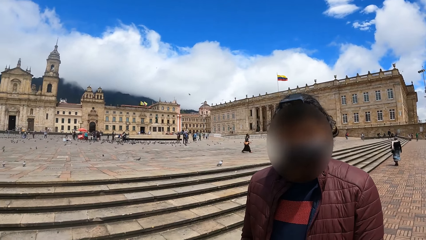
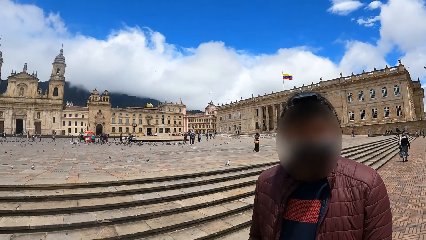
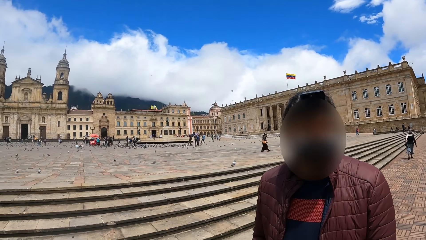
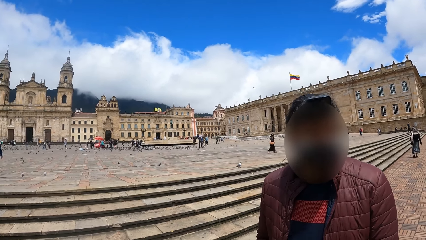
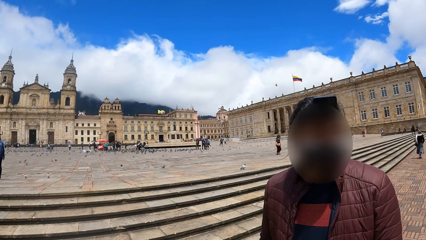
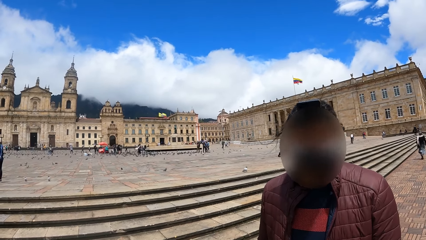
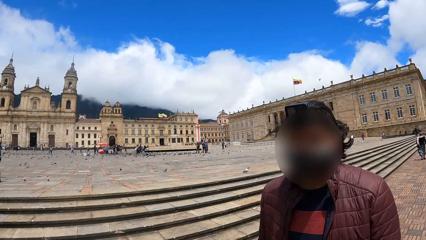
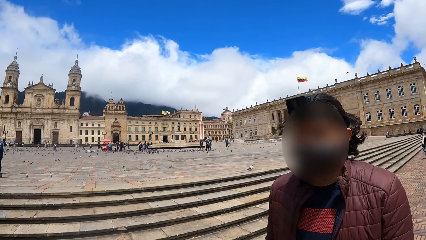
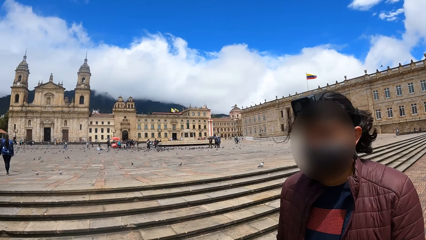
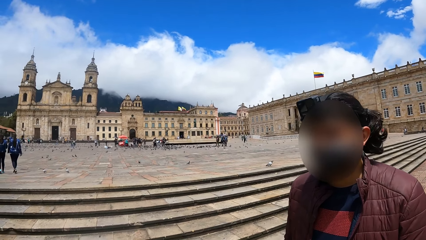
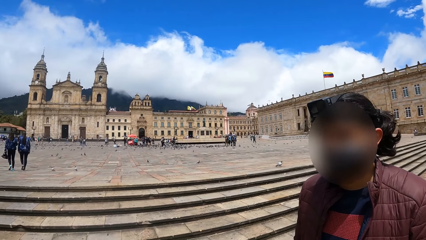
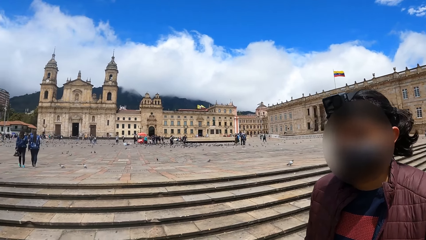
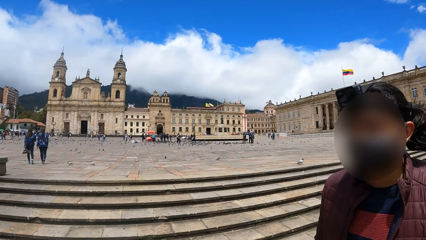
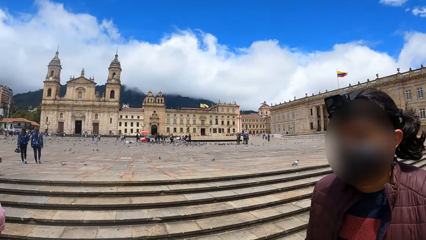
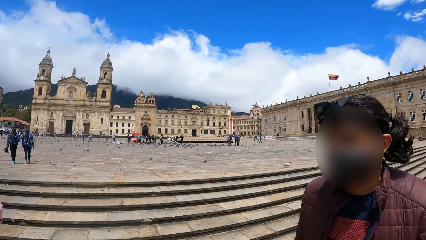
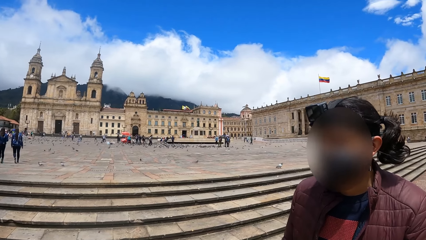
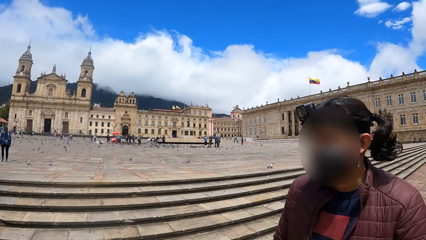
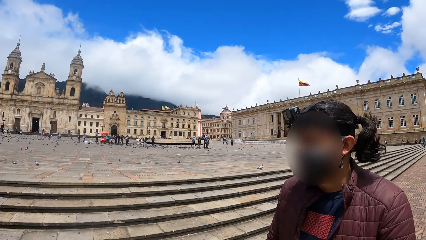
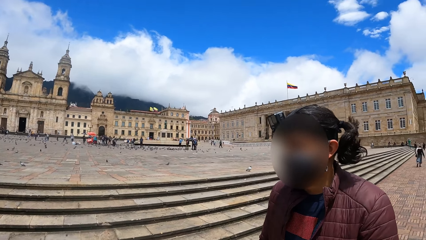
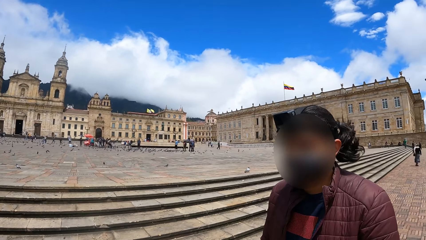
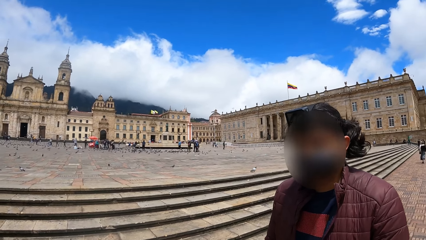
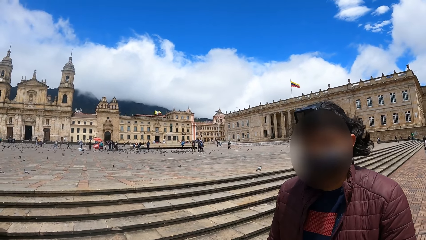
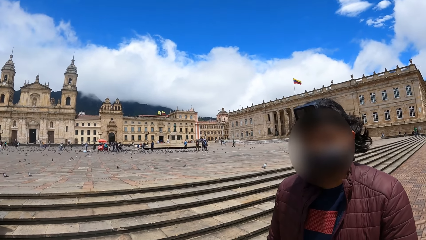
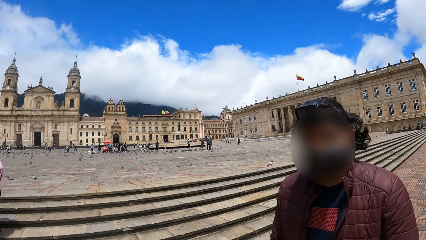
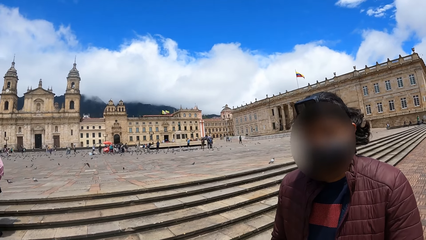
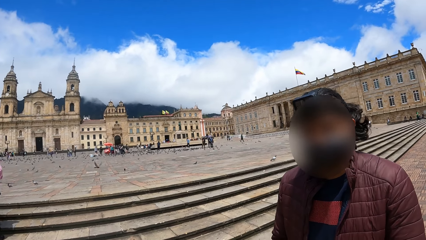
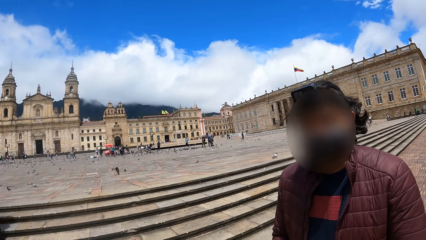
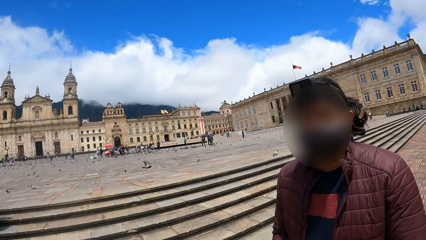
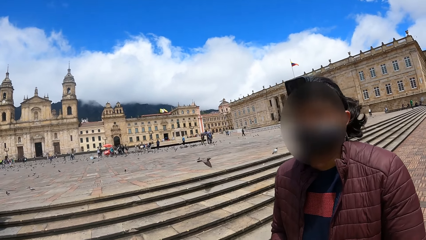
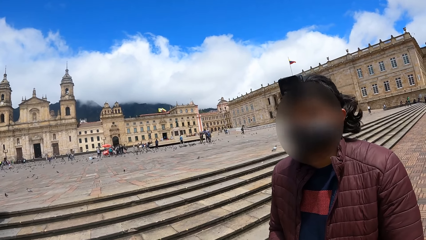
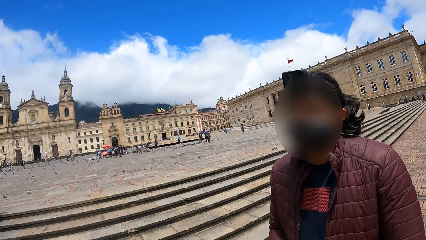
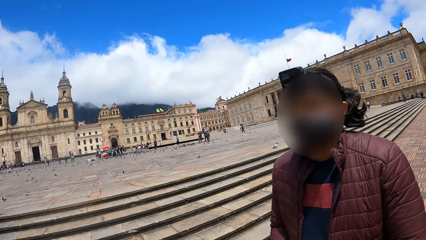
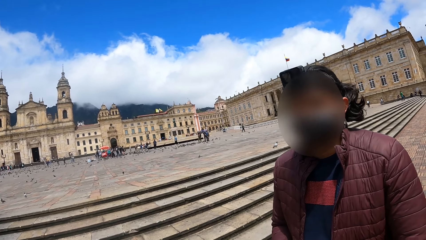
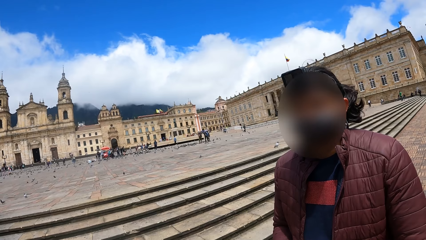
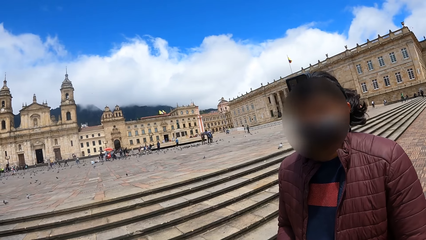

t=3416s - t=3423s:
A person interacts with the camera wearer.

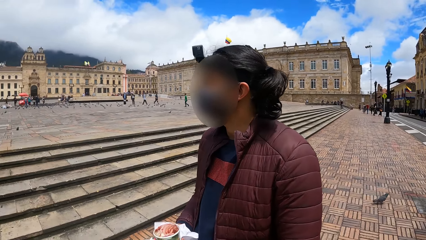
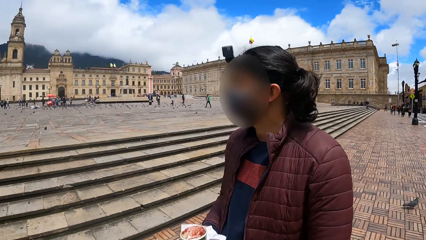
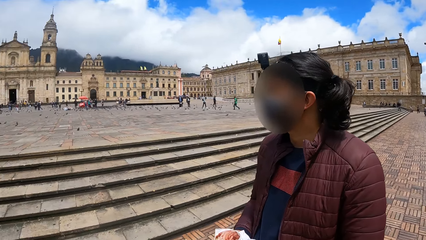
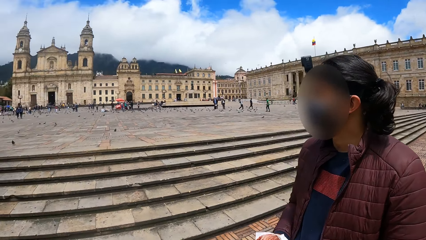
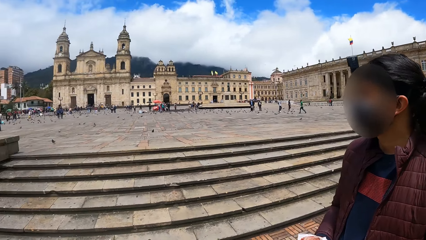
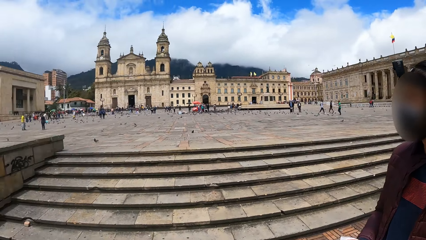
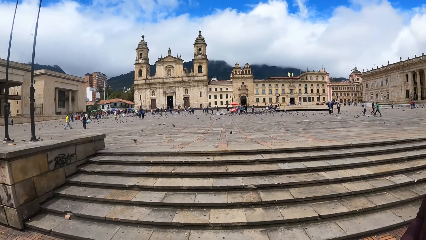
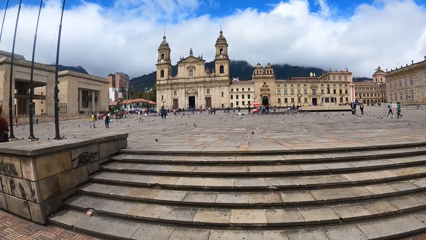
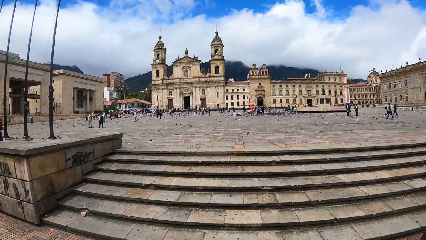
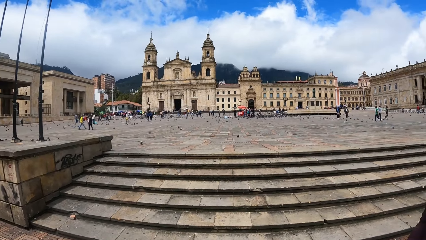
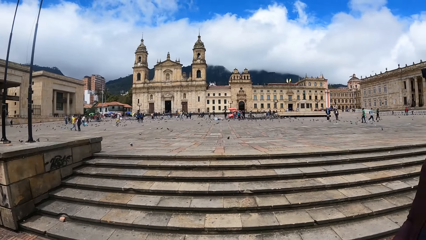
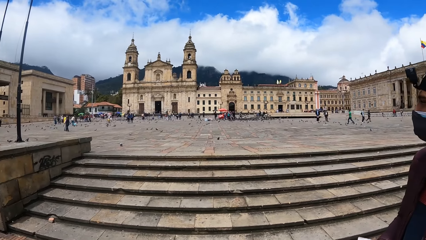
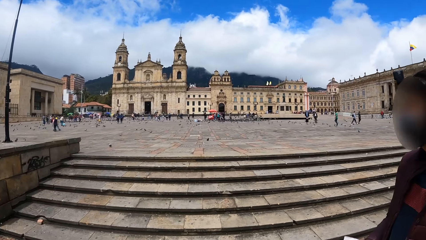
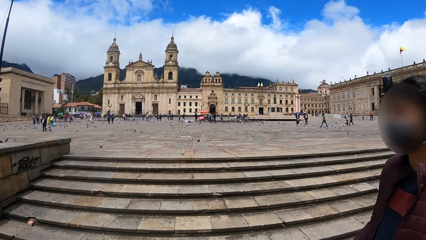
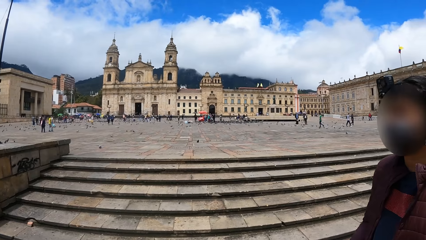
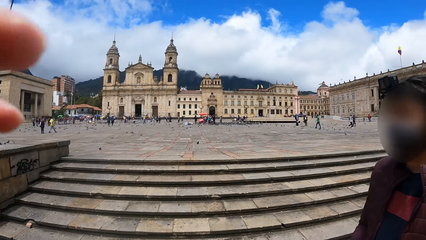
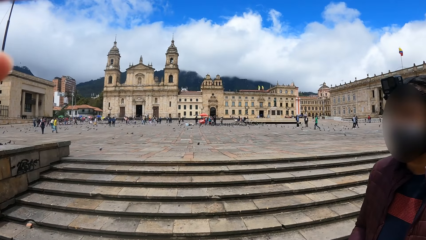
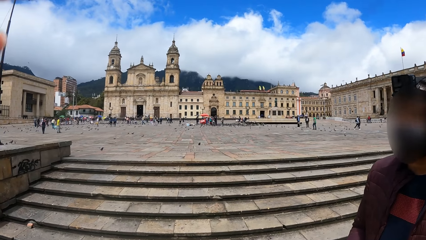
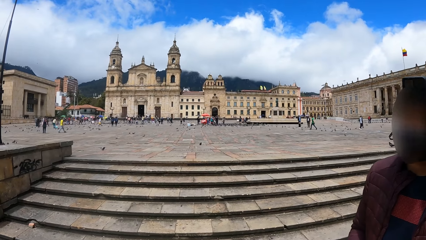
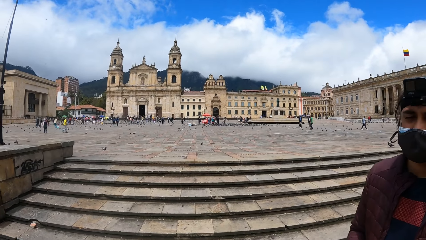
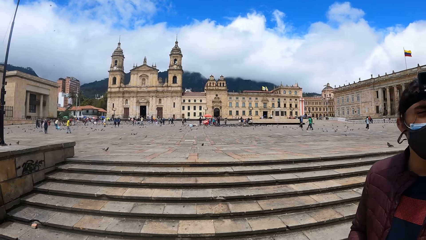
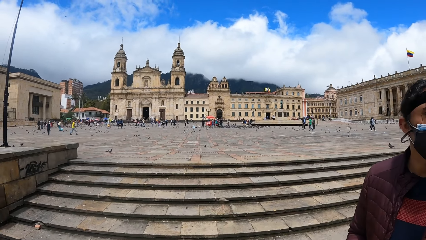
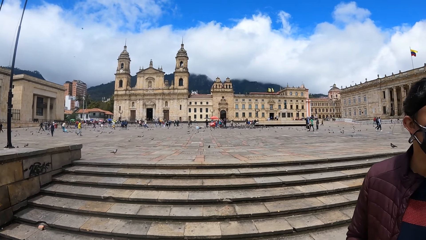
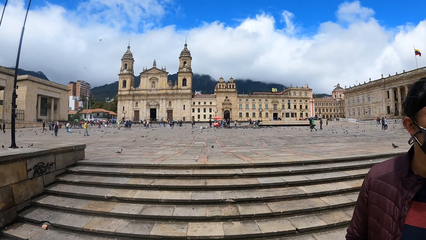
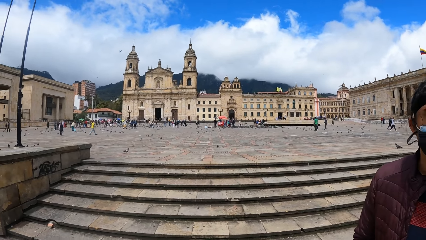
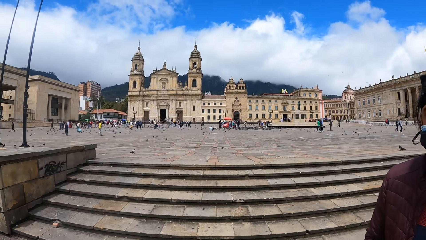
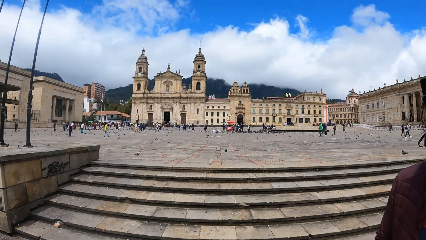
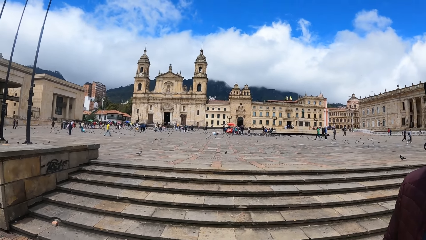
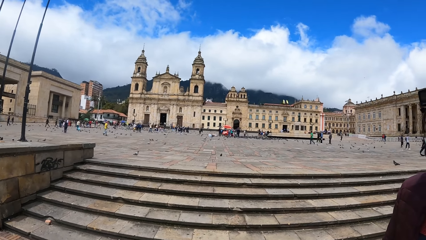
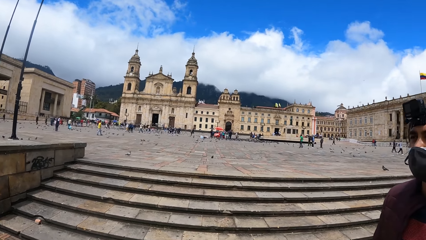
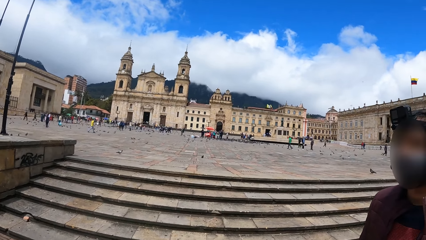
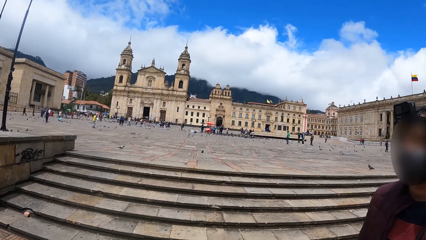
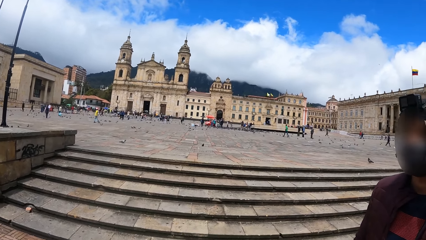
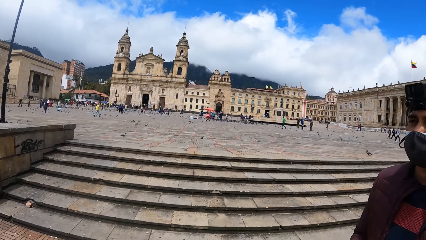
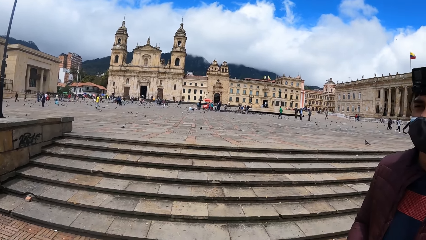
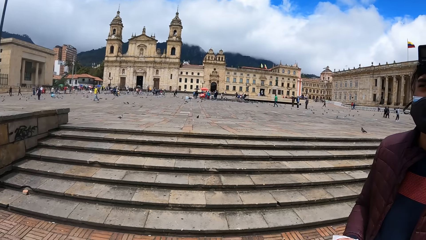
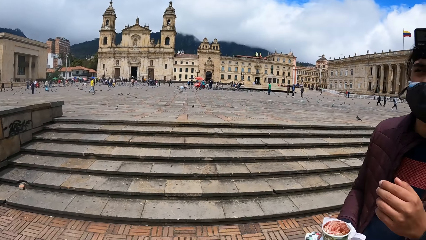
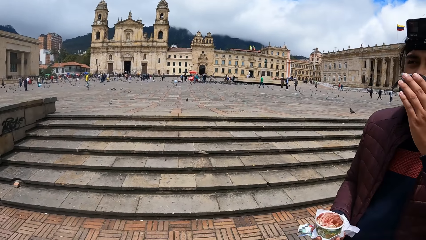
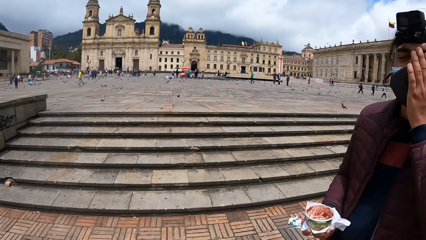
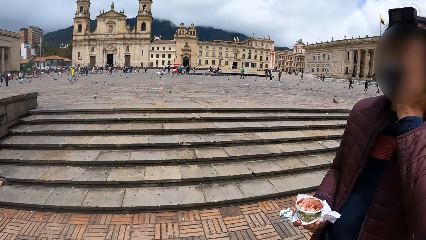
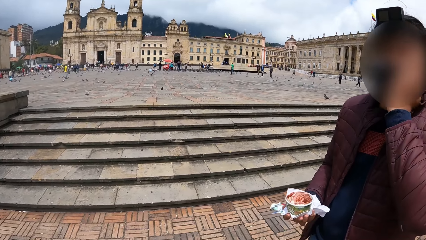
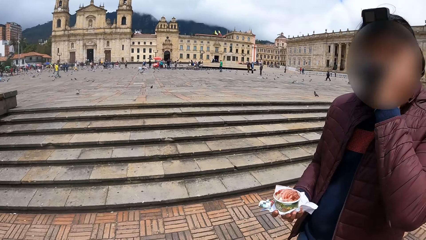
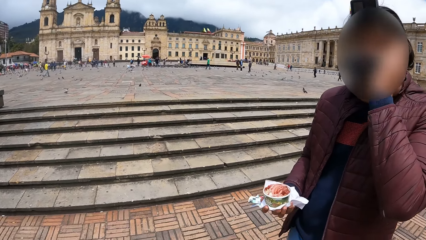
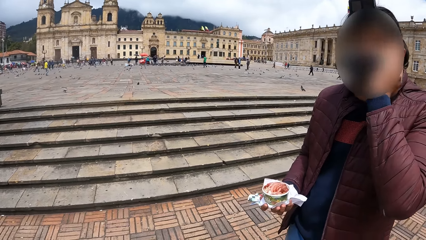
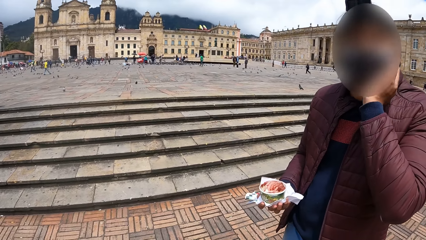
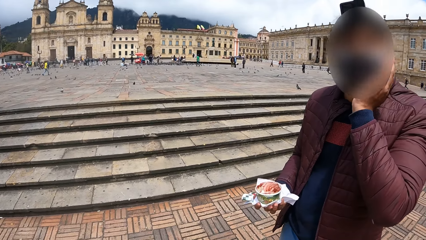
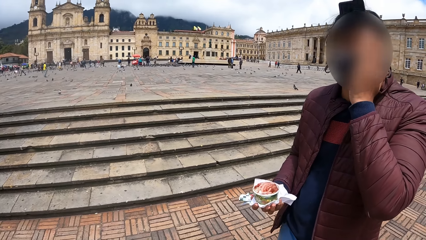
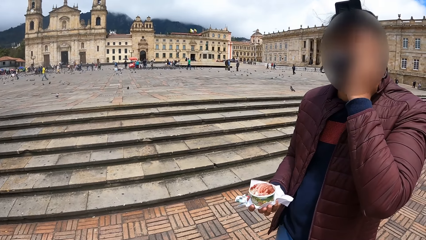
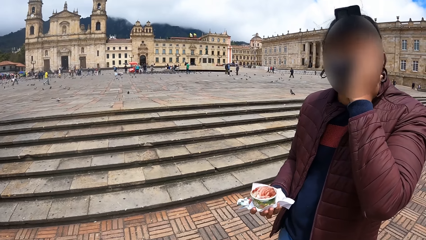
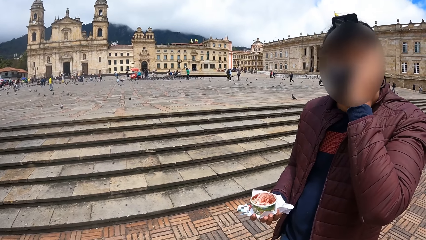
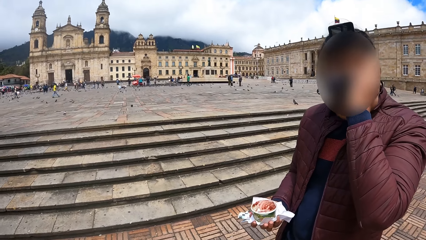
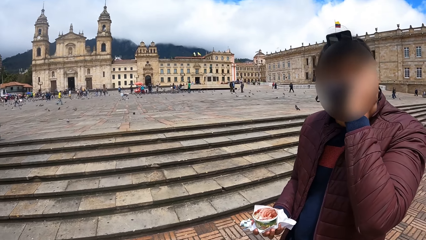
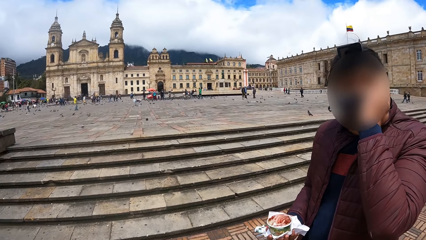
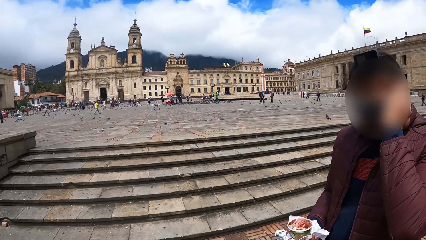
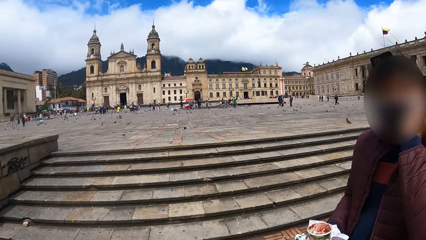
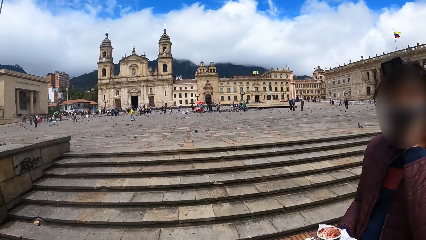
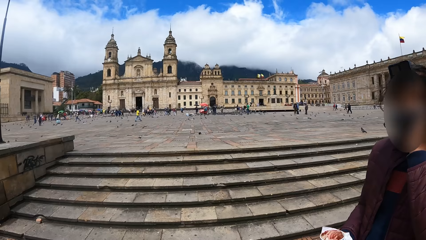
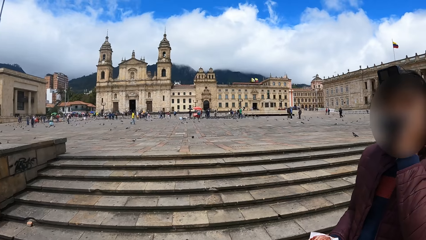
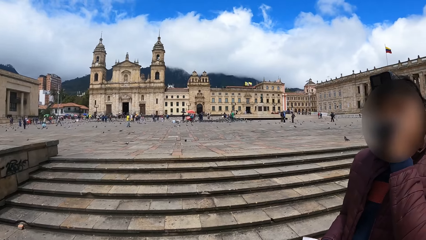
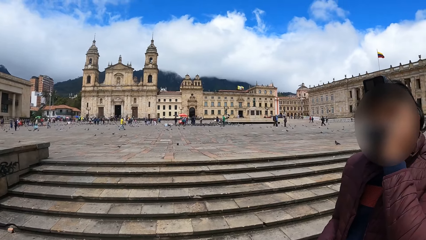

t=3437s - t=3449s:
The camera wearer looks around. A person wipes his face.
